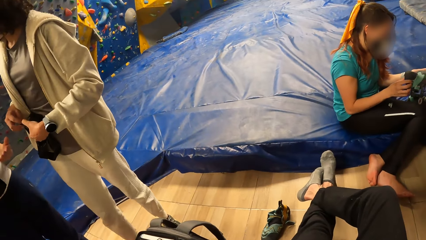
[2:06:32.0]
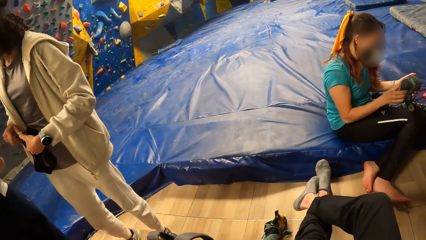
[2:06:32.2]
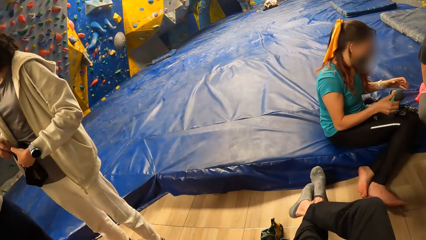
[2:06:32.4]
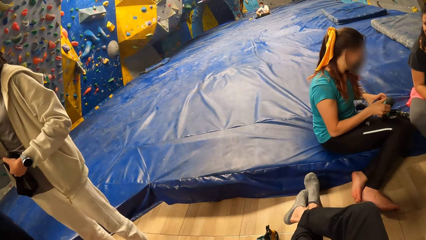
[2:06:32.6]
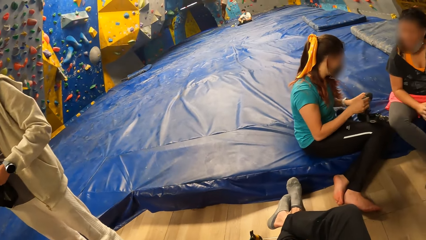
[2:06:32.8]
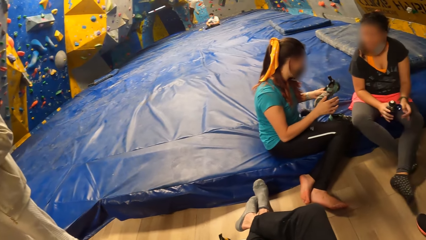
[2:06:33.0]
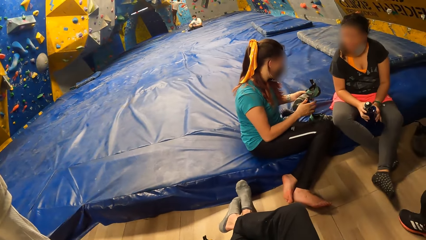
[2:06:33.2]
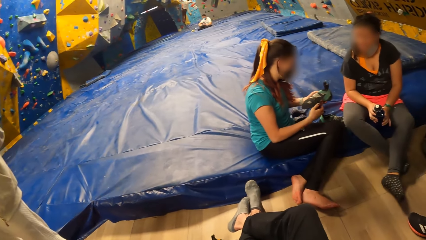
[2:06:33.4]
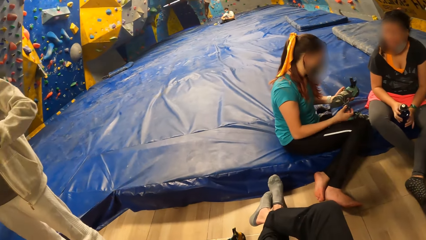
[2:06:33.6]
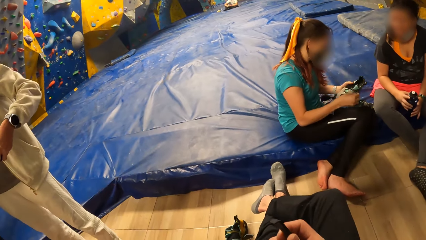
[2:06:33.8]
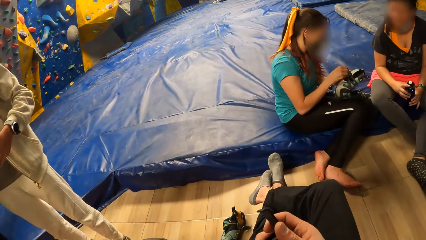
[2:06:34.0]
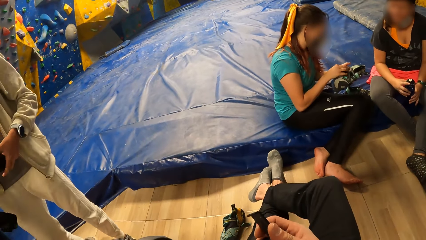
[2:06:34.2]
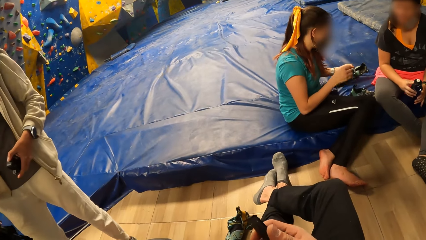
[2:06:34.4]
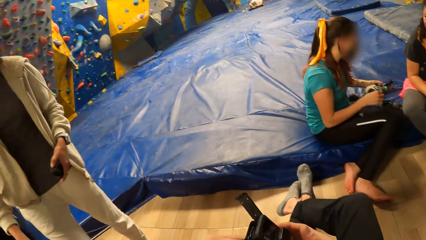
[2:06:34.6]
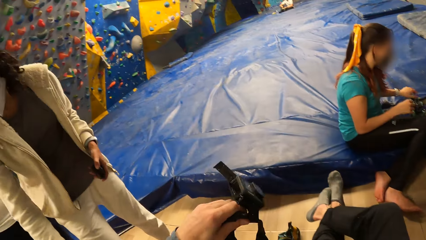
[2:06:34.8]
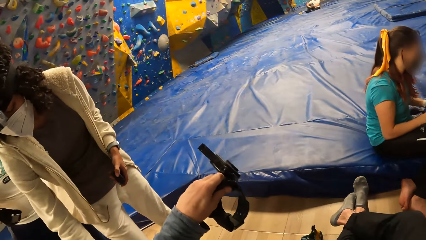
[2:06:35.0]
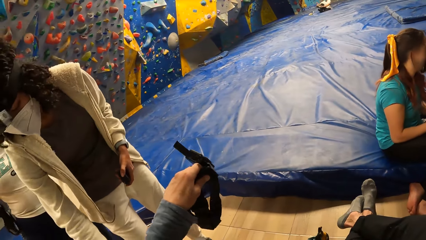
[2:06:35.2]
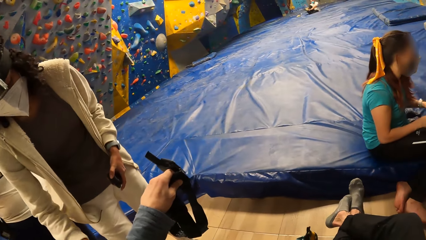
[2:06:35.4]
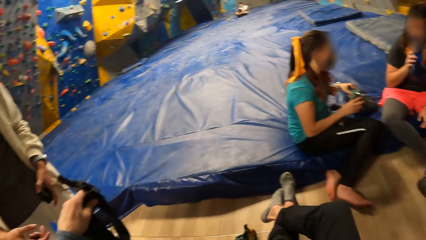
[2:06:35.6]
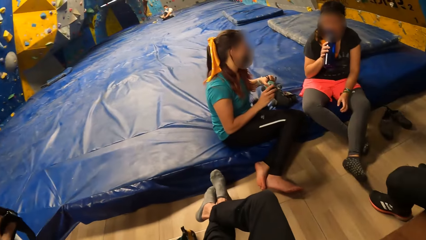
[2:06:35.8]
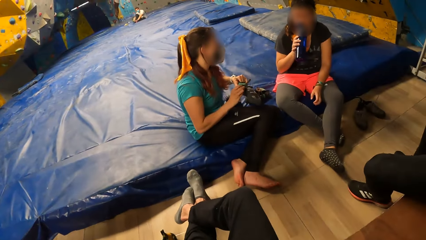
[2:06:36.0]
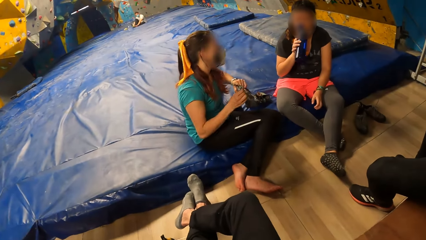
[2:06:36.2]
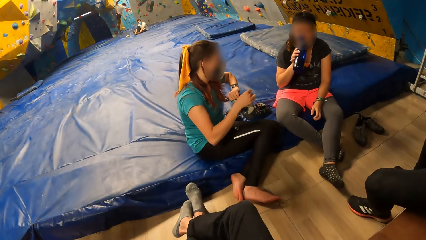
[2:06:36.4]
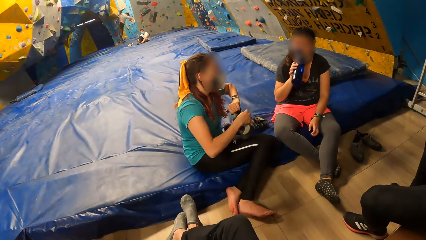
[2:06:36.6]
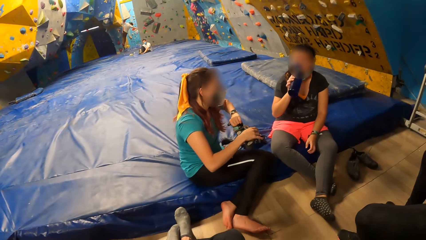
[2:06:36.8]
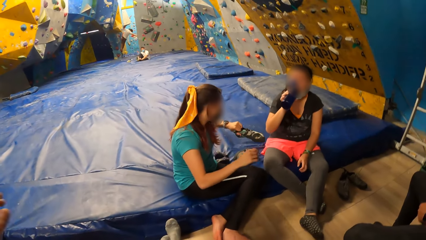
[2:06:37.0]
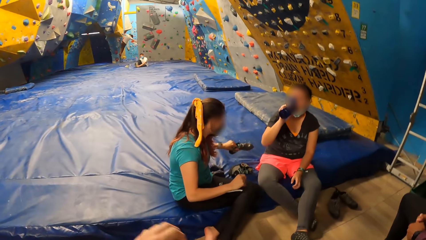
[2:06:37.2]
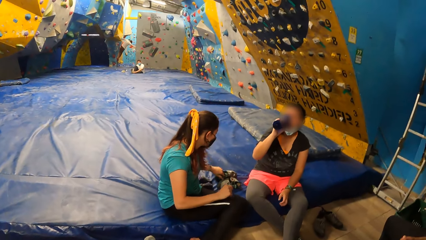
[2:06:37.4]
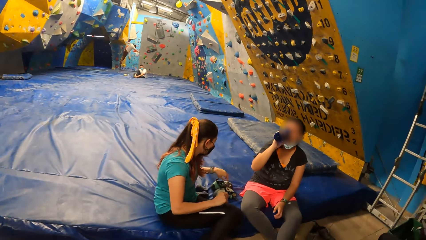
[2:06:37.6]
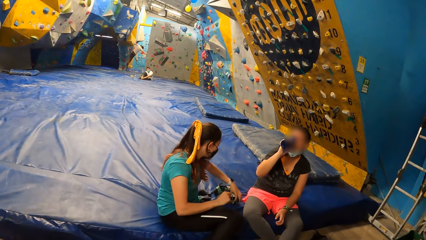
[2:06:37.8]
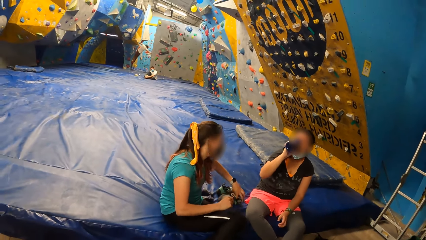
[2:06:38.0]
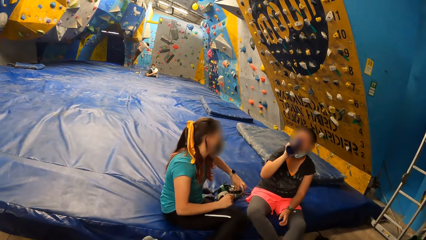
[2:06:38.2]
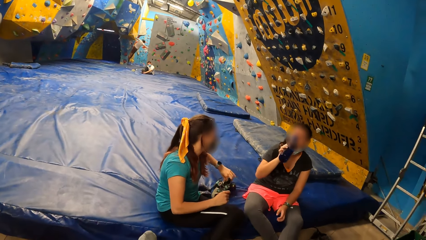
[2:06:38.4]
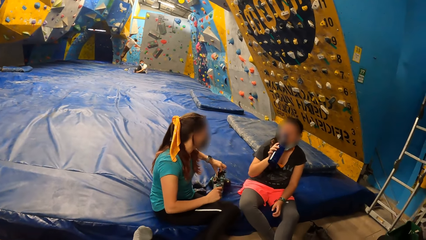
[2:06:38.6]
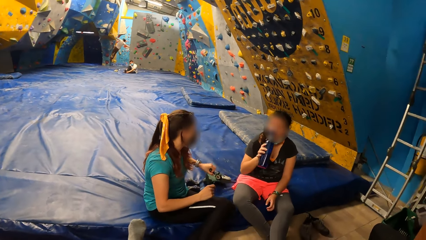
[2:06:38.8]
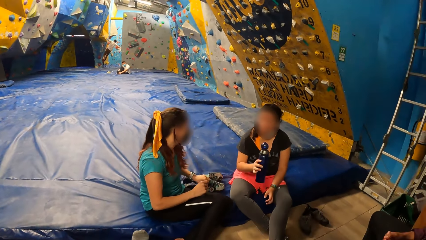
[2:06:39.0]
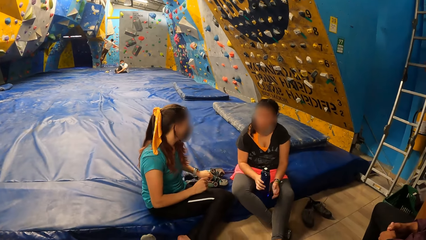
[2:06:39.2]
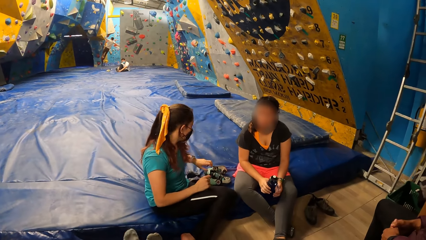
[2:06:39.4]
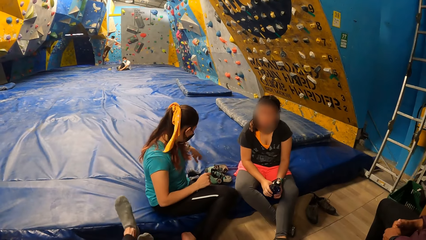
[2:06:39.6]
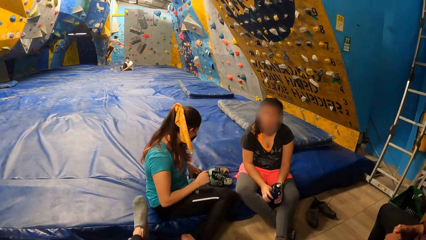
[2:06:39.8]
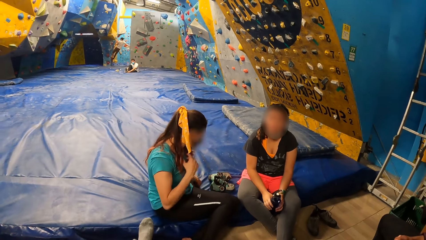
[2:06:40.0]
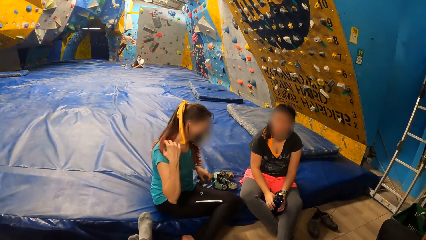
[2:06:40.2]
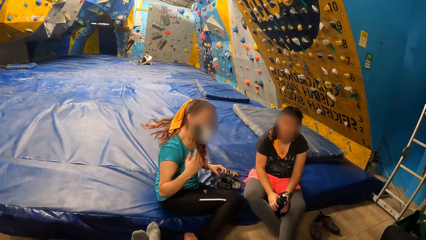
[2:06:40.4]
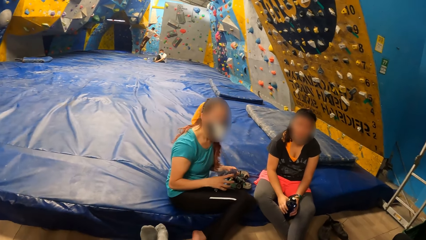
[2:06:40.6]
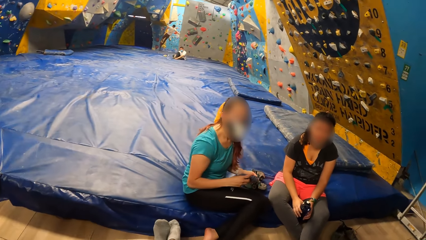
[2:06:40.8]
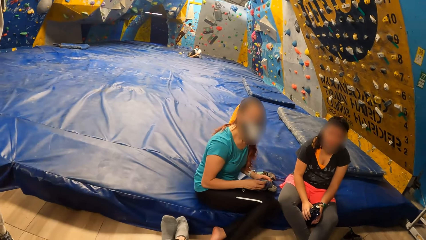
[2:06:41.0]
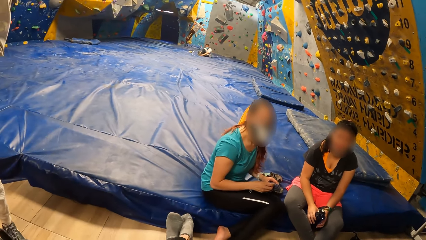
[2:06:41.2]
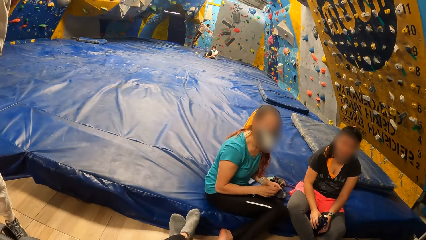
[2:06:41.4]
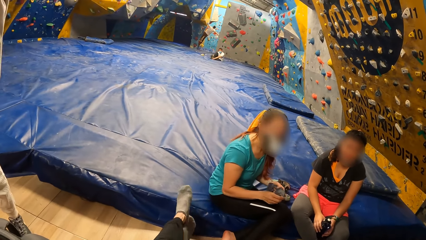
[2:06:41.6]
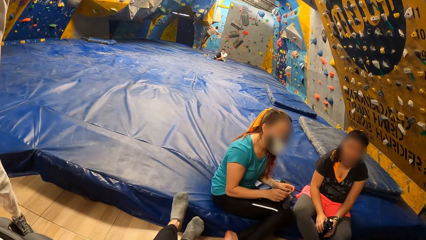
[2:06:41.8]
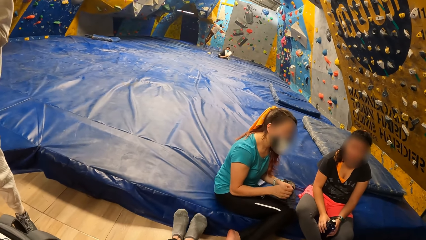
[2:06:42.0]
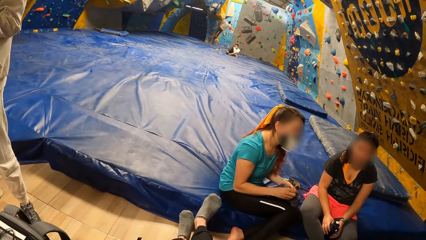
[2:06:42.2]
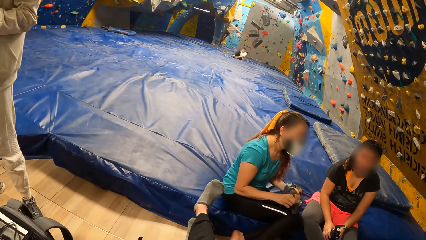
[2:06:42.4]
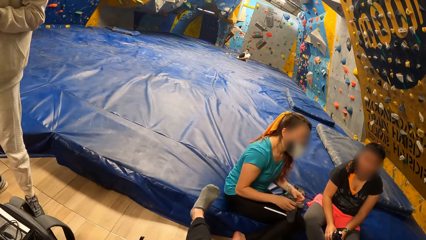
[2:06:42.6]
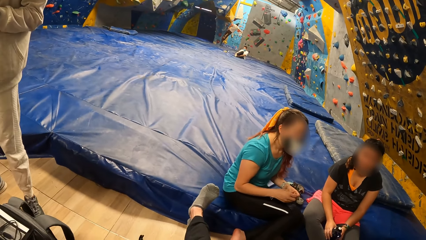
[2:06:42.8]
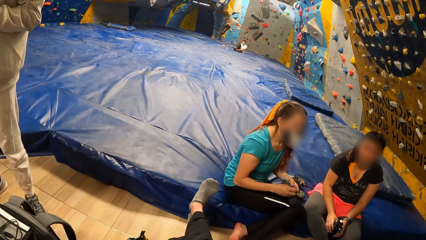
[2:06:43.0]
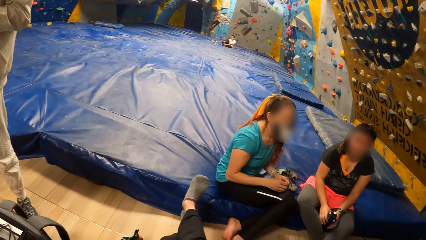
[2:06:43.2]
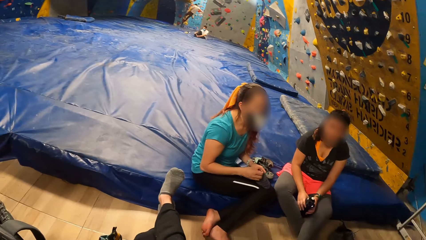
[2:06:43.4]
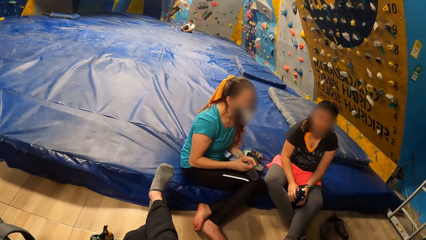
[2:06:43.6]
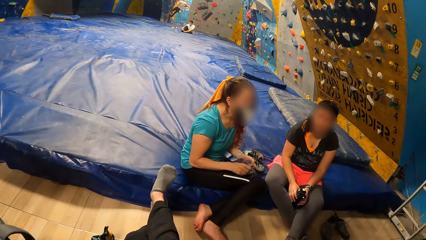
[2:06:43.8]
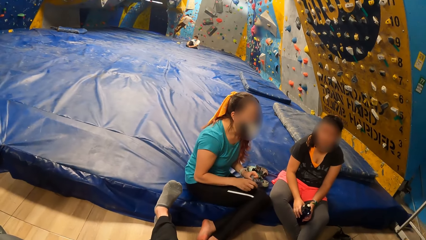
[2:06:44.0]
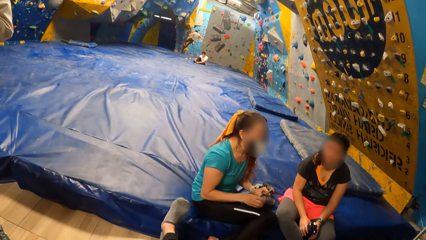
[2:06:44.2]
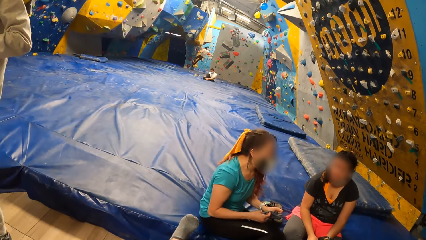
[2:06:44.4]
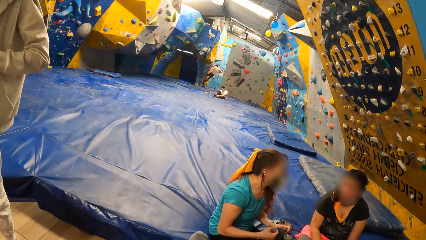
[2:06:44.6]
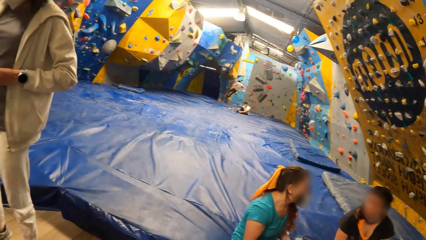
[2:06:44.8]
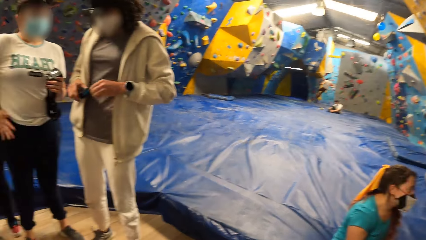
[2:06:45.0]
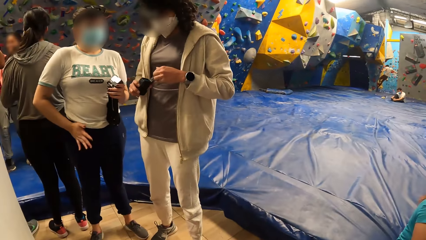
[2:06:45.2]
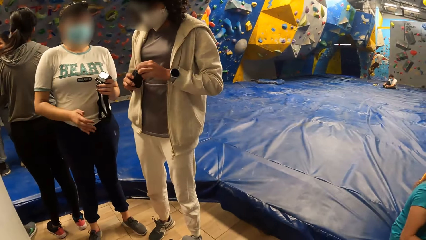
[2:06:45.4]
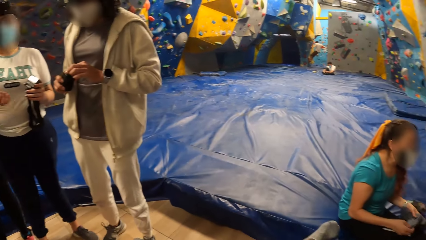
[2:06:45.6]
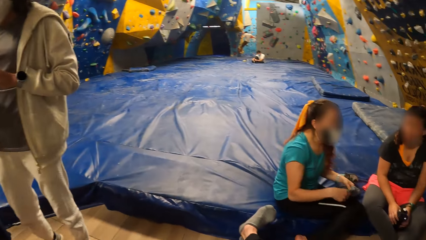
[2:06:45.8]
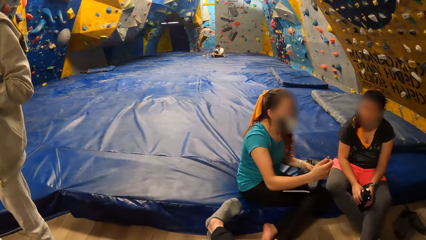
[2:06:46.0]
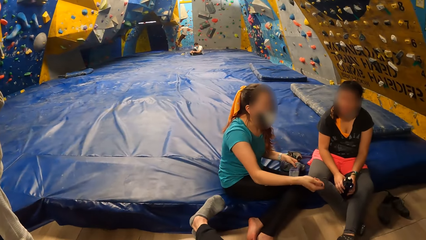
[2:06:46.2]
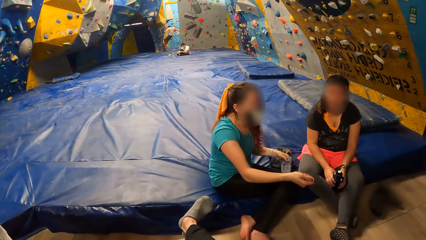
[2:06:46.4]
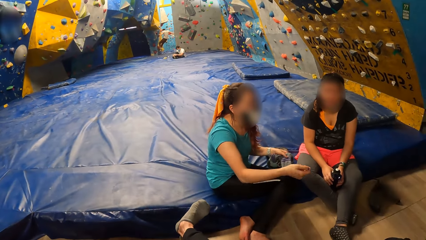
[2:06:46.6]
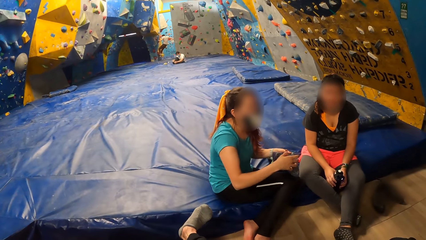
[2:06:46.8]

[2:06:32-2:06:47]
A woman drops the right shoe on the landing mat in the wall climbing gym with her left hand. The camera wearer opens the camera. She passes the camera in her left hand to a man. Another woman drinks from the bottle in her right hand. The first woman converses with the other woman. The first woman picks up a pair of socks from the landing mat in the wall climbing gym with her left hand and arranges the pair of socks with both hands. The camera wearer looks around.
